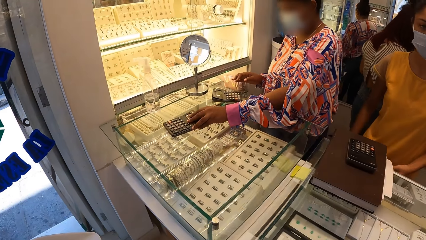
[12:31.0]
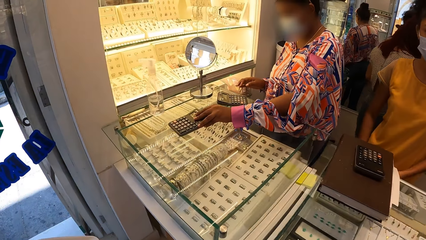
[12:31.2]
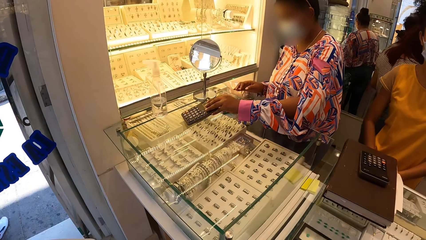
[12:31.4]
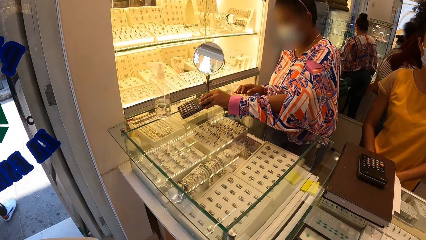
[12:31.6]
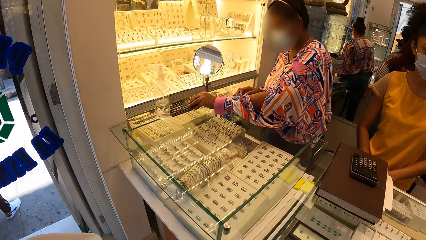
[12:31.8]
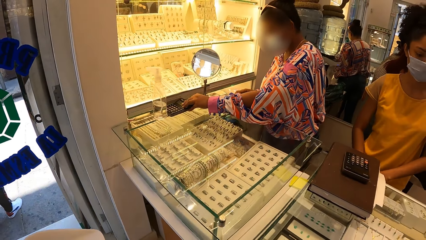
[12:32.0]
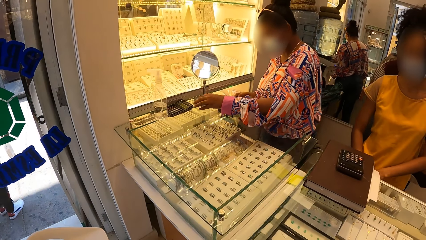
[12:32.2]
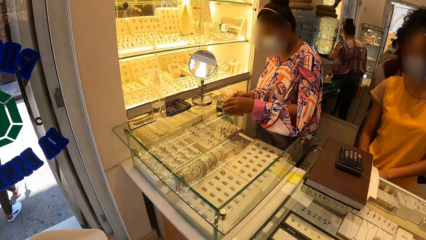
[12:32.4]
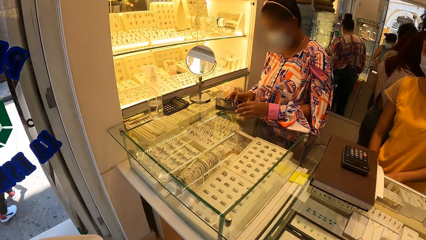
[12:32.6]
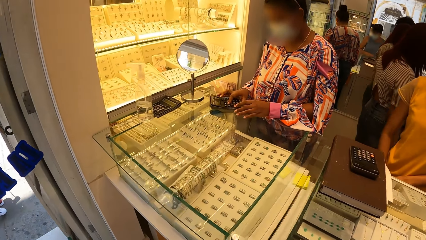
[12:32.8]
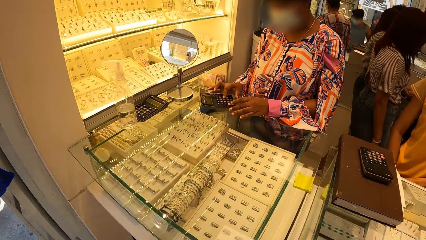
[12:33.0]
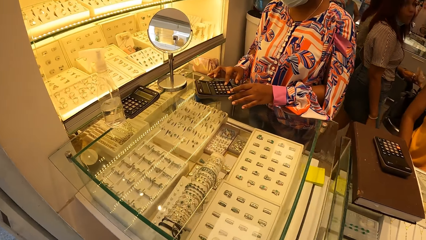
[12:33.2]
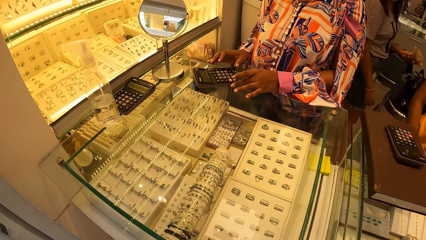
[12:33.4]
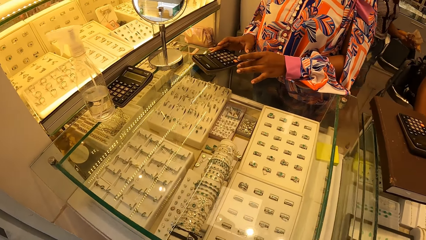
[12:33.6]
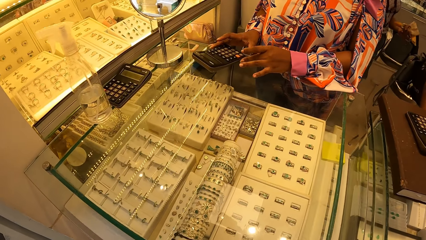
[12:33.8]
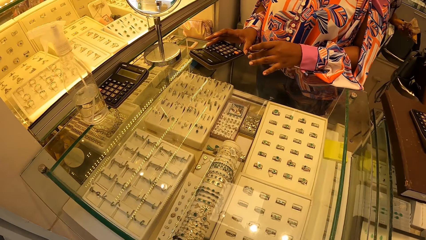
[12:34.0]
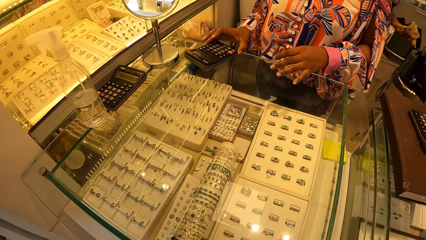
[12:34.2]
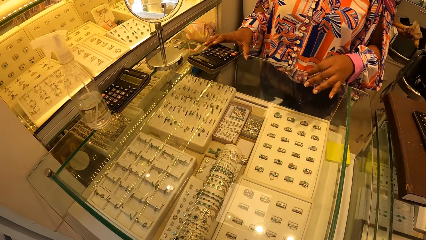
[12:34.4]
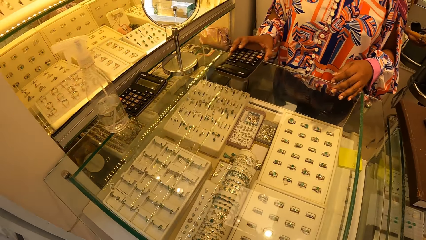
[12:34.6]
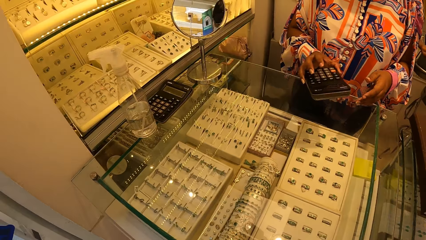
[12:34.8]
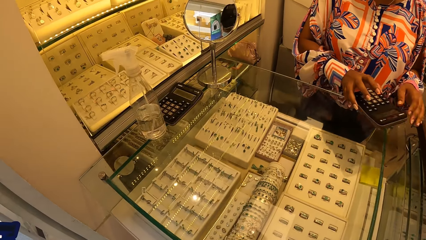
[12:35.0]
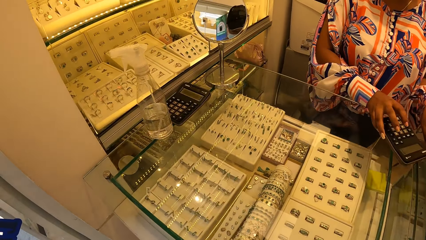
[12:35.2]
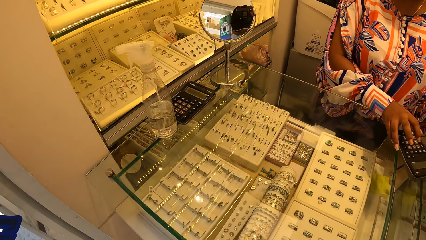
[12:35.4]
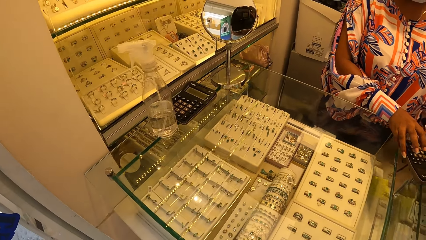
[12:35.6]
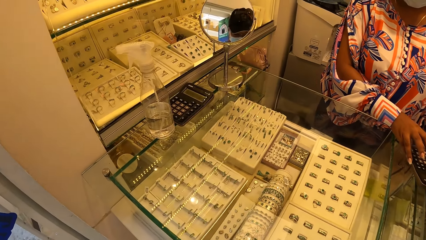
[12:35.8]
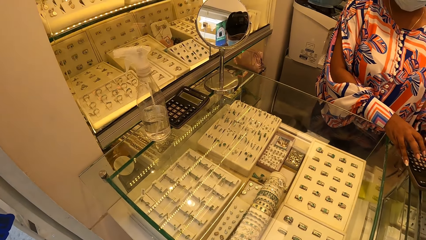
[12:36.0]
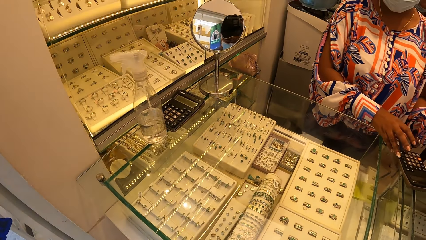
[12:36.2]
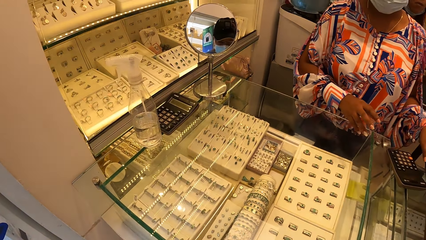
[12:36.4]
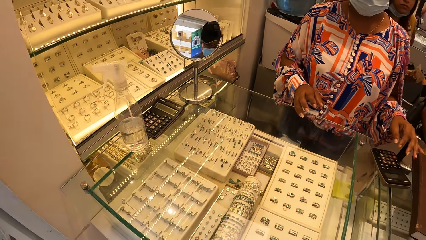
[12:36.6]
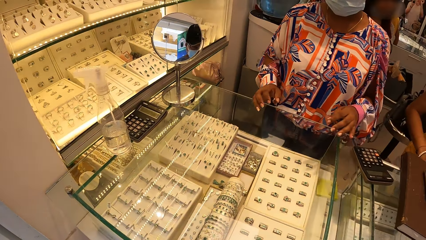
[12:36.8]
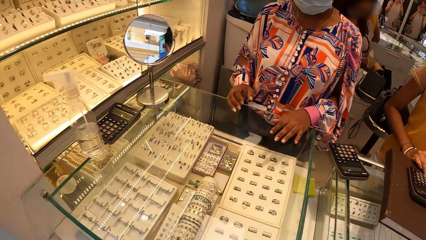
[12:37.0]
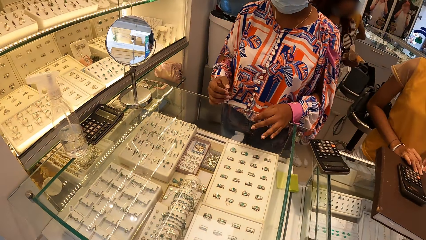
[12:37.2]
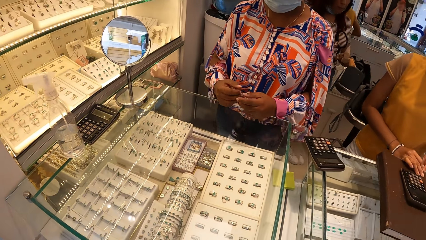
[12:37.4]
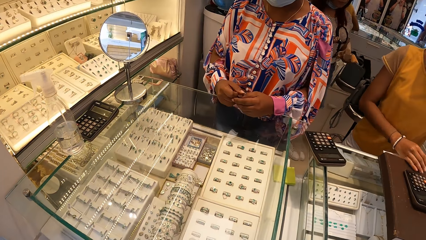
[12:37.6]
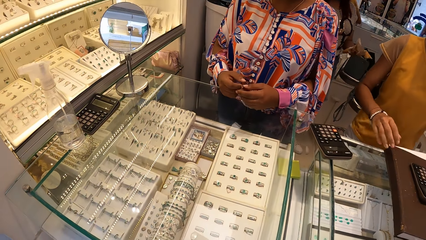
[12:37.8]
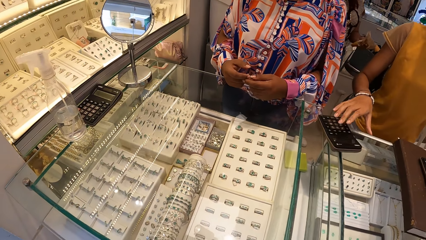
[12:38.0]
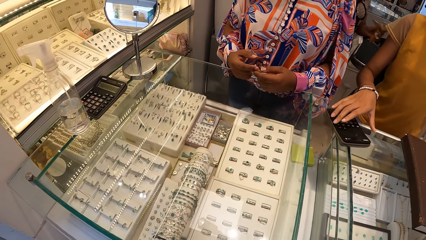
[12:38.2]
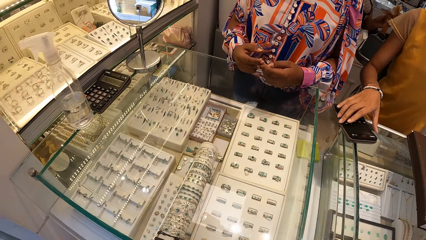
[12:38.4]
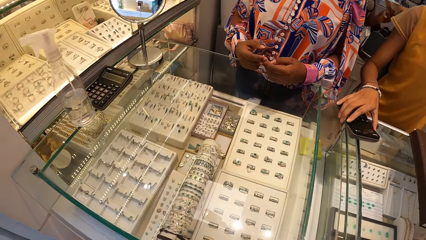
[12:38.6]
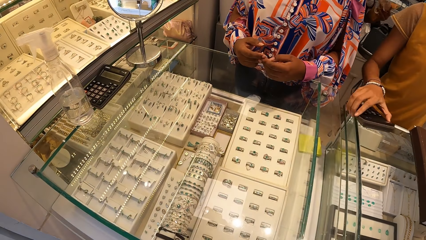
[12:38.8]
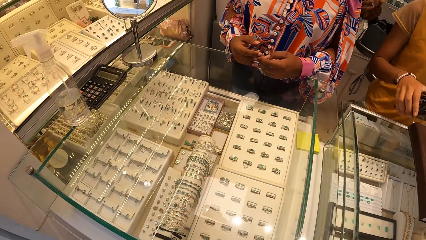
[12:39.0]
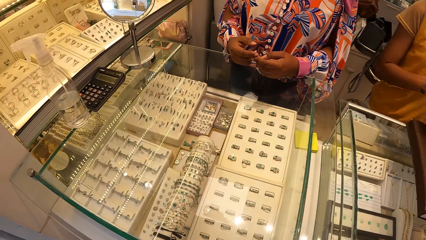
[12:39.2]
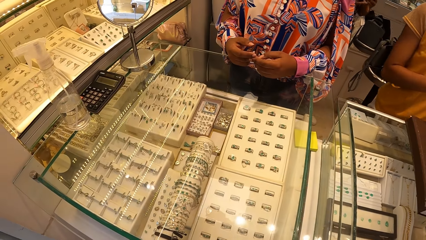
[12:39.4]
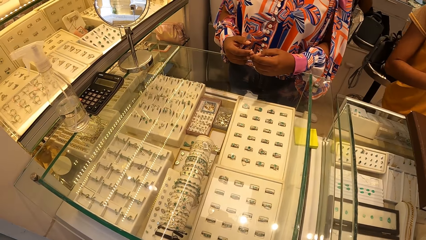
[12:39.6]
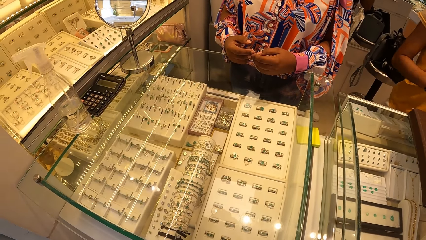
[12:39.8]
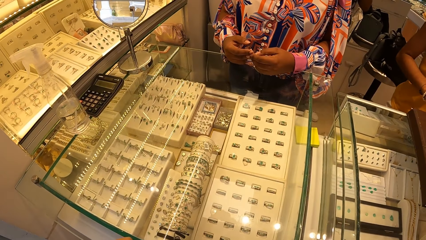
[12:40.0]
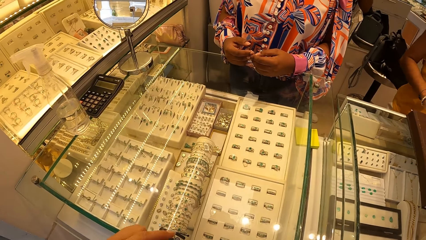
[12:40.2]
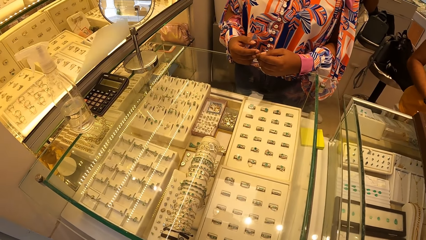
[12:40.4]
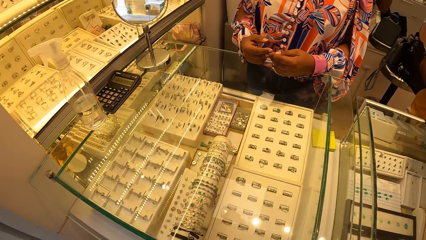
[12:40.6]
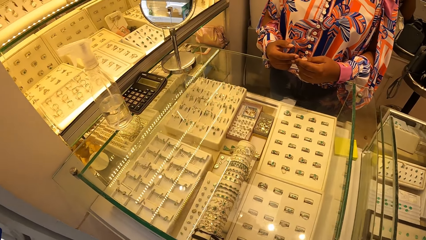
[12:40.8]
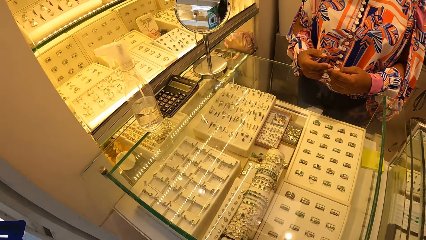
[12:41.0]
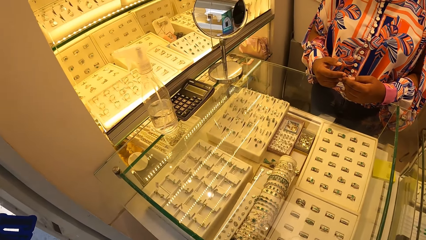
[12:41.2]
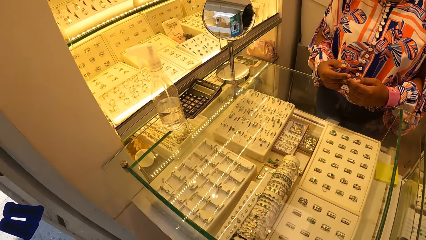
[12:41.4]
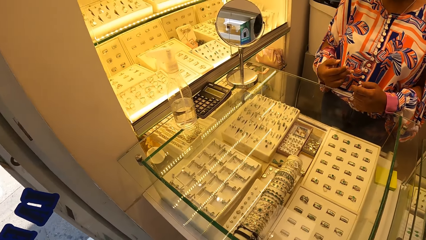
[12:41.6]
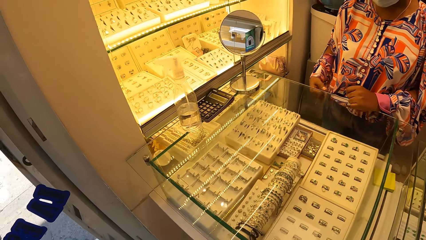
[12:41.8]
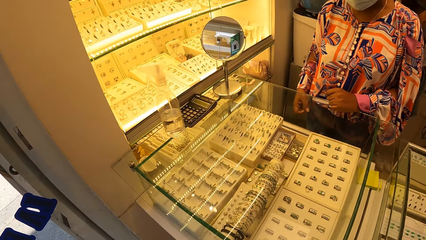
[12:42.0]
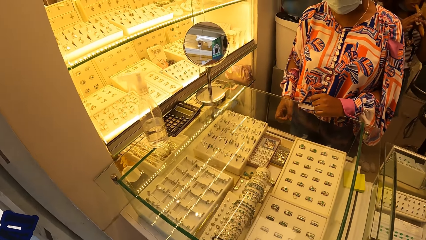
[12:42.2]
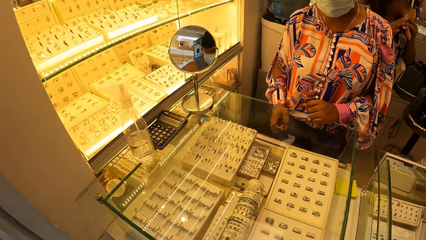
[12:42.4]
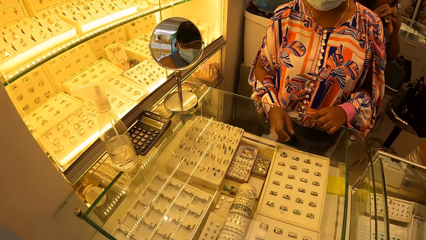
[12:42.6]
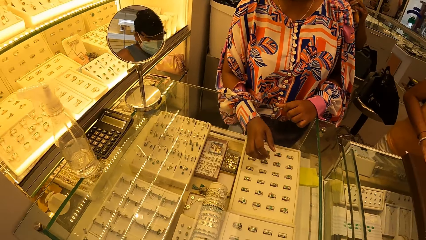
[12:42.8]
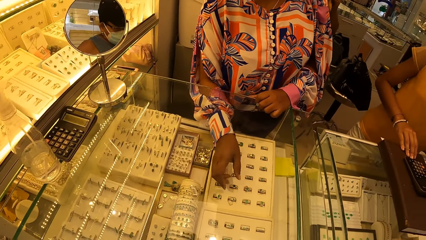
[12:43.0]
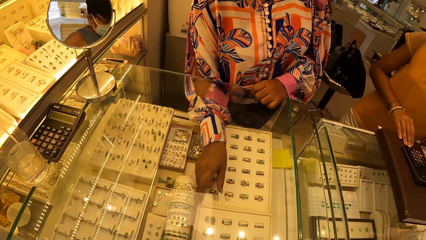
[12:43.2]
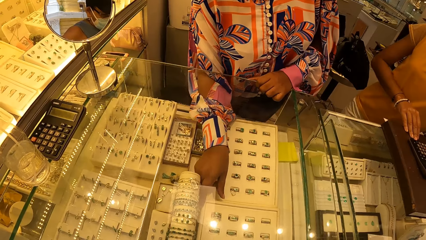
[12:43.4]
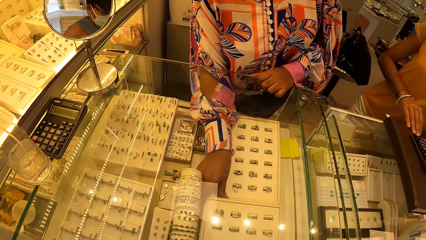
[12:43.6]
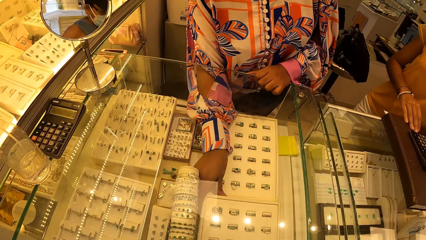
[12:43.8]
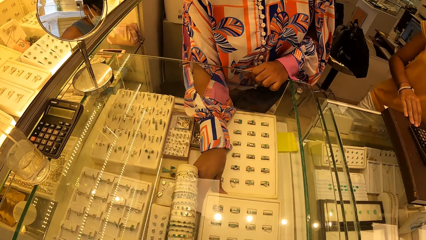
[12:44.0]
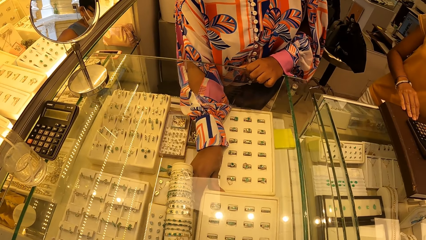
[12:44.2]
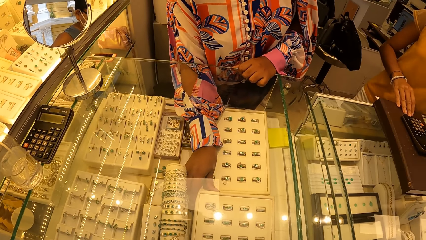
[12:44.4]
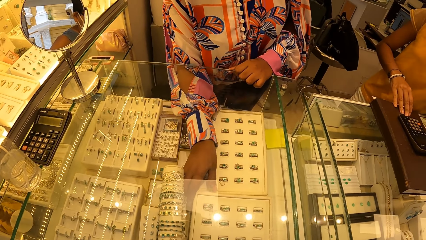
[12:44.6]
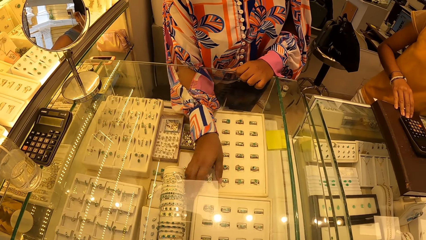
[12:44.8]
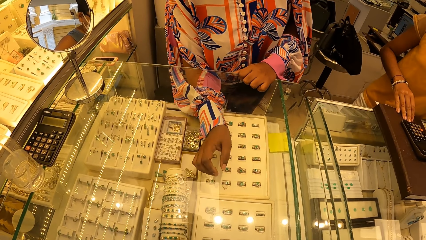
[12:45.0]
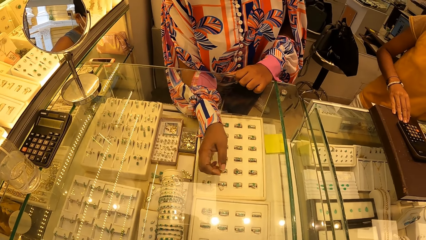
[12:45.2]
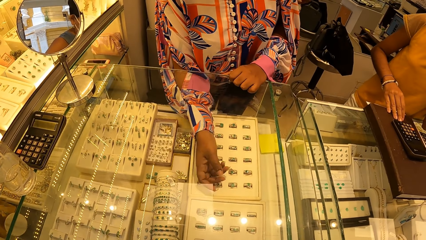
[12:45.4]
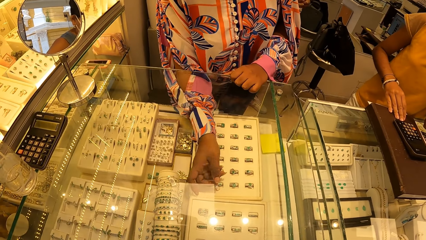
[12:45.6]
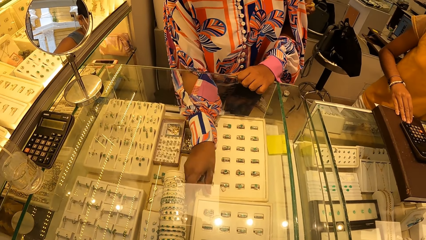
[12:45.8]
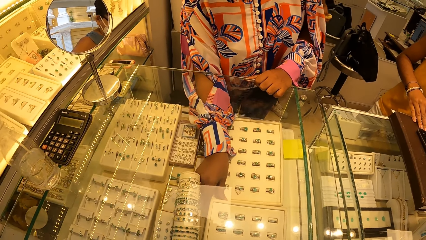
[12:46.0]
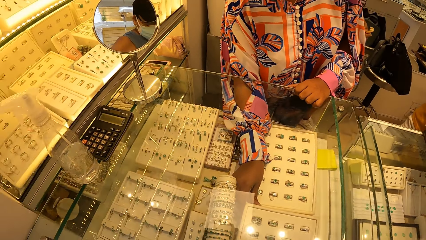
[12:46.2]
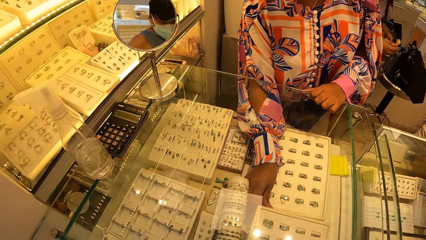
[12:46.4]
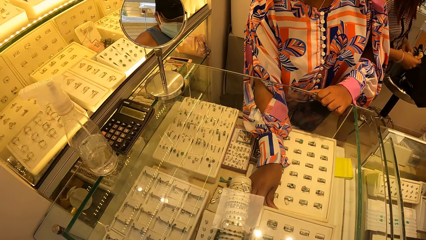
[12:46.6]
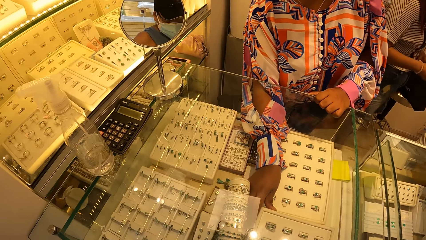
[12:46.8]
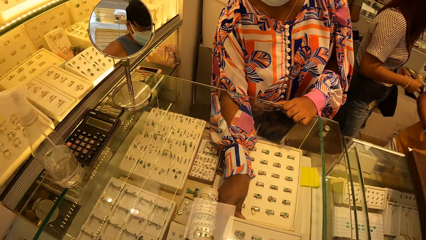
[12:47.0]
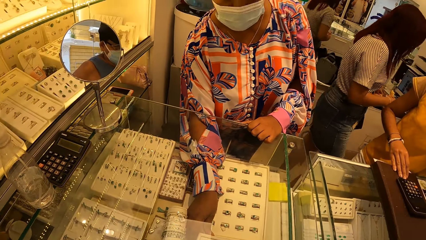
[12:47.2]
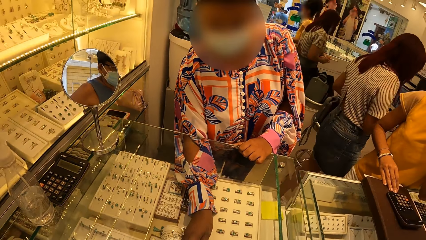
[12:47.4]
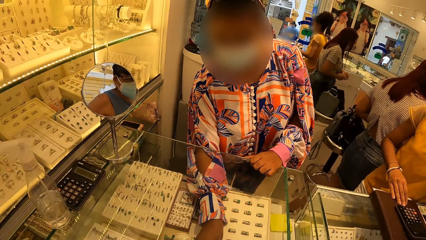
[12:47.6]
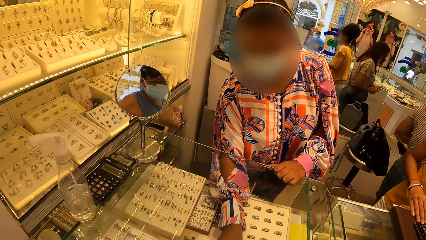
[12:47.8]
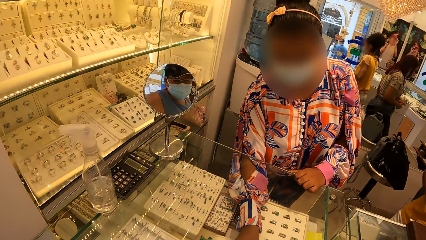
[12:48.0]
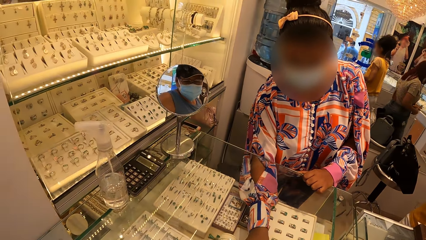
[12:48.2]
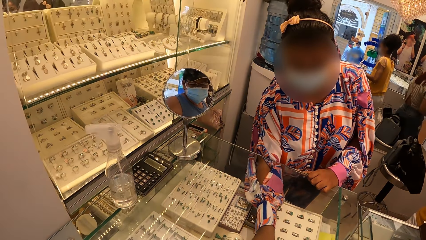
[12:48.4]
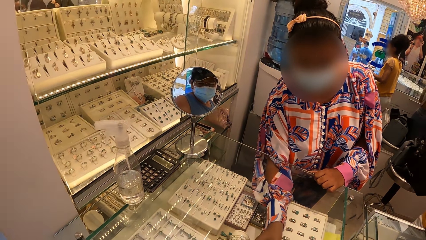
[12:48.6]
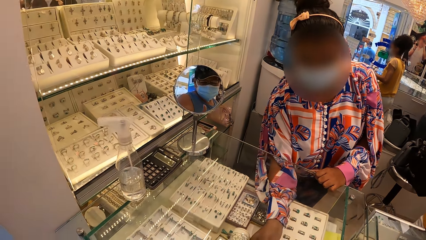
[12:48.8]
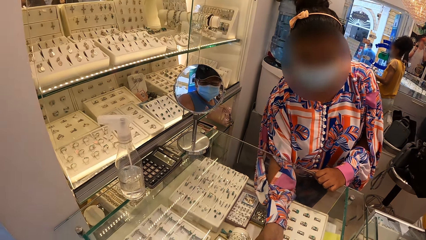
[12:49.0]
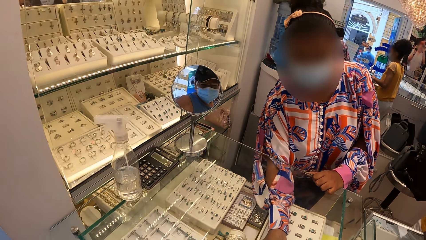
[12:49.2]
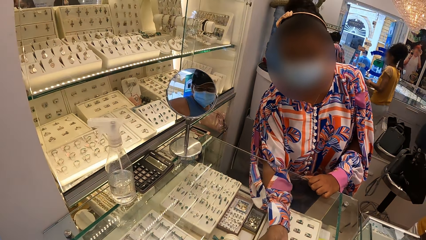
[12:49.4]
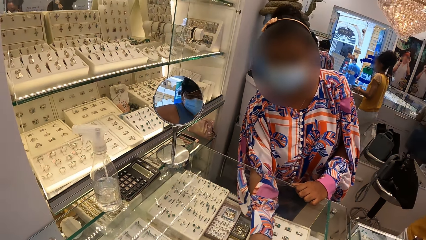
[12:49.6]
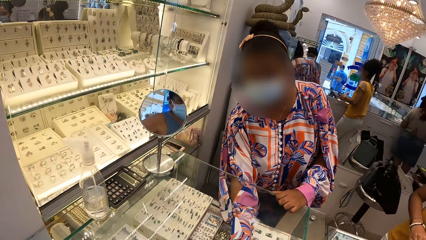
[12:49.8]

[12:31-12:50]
A person picks up a calculator and places the calculator aside. The person presses the calculator buttons and places the calculator aside. The camera wearer converses with the person. They look at a woman. Another person picks up the calculator. The camera wearer looks at the jewelries.
